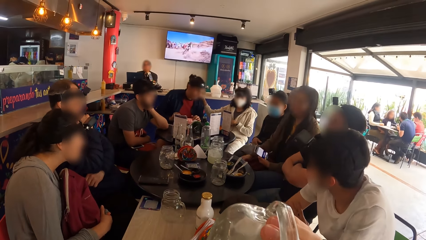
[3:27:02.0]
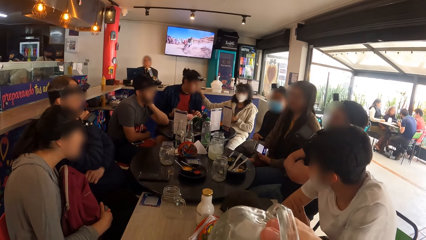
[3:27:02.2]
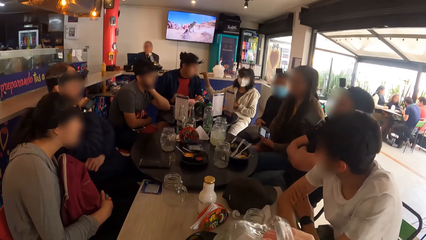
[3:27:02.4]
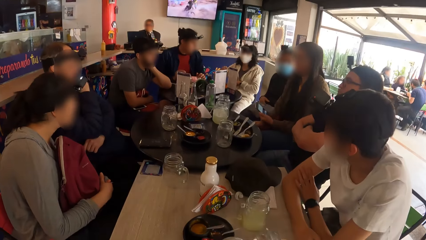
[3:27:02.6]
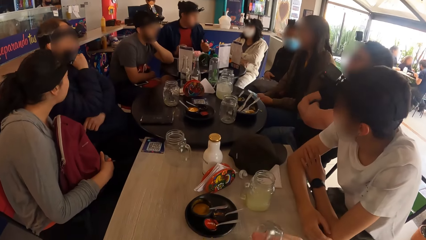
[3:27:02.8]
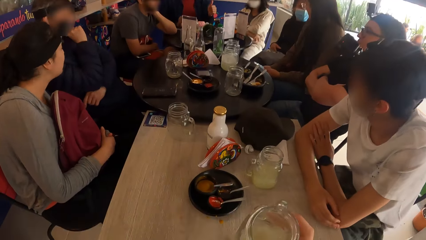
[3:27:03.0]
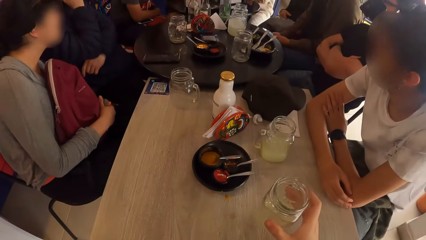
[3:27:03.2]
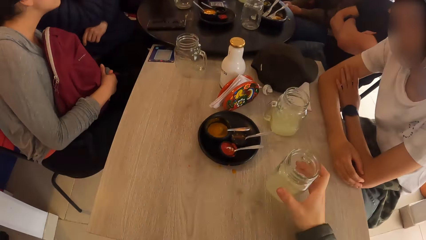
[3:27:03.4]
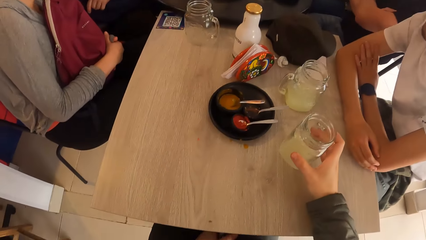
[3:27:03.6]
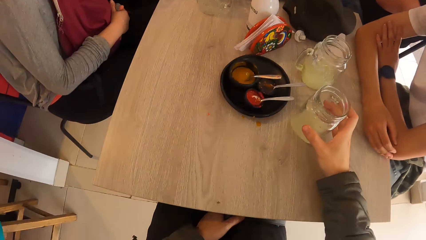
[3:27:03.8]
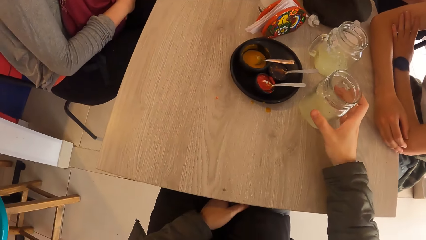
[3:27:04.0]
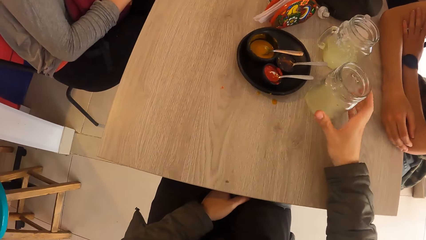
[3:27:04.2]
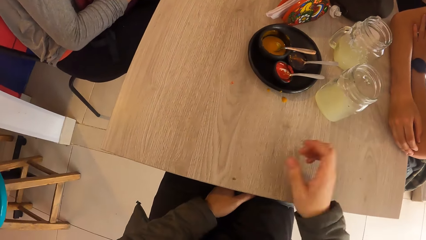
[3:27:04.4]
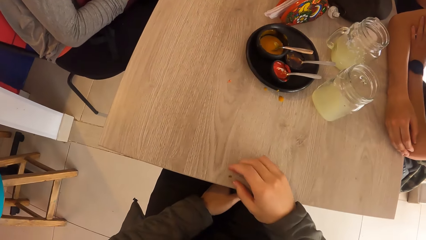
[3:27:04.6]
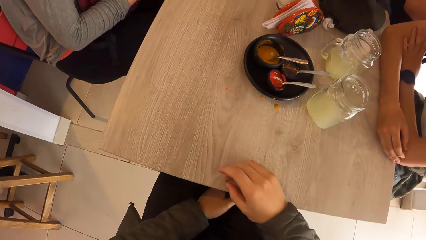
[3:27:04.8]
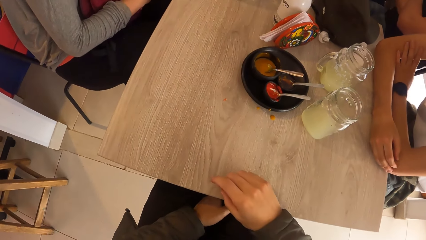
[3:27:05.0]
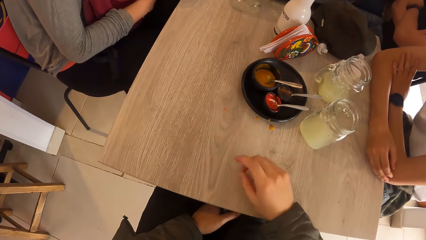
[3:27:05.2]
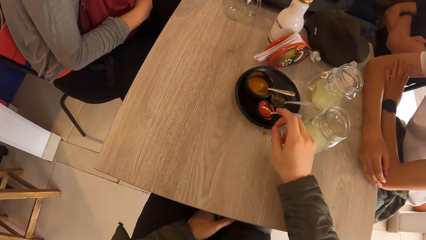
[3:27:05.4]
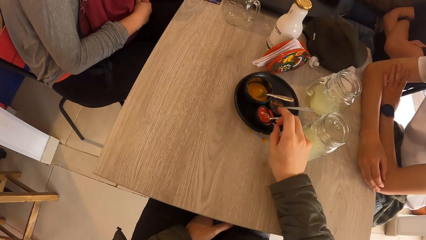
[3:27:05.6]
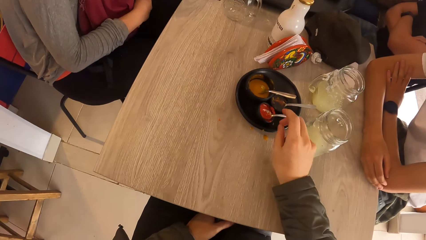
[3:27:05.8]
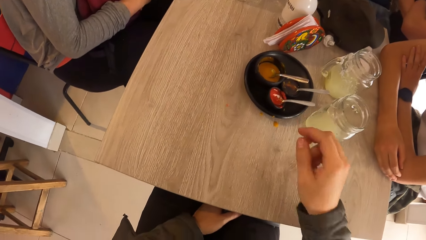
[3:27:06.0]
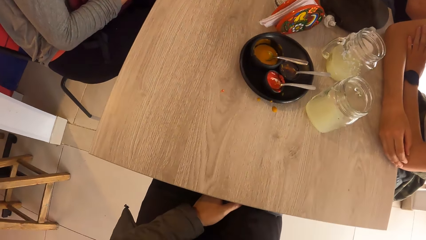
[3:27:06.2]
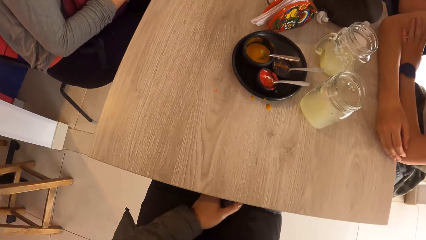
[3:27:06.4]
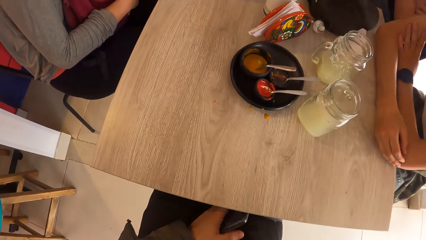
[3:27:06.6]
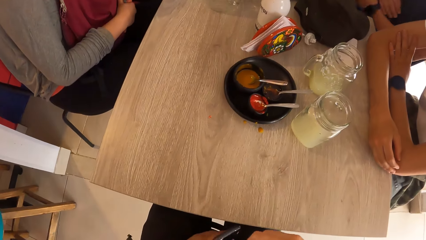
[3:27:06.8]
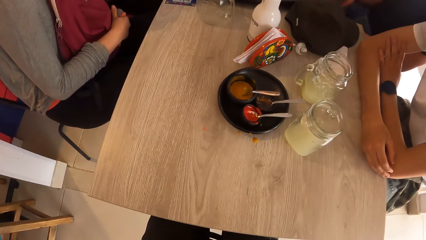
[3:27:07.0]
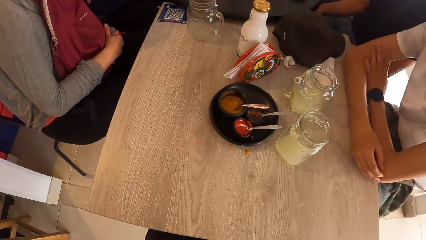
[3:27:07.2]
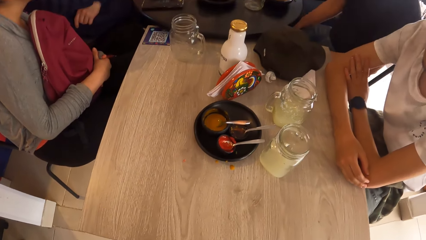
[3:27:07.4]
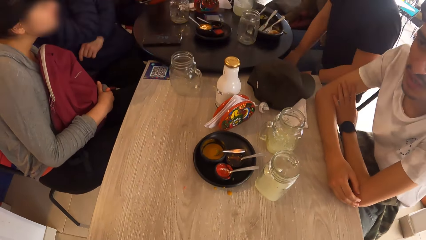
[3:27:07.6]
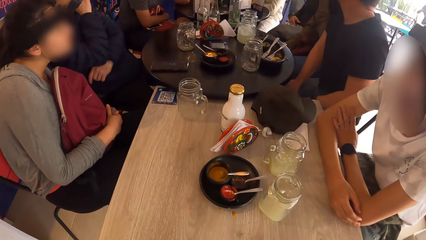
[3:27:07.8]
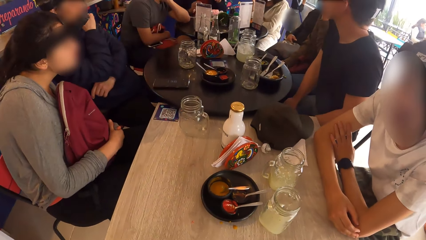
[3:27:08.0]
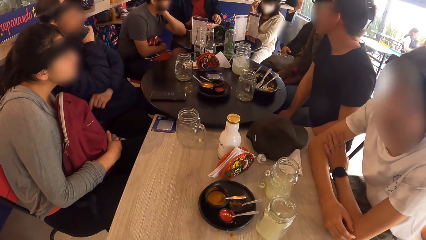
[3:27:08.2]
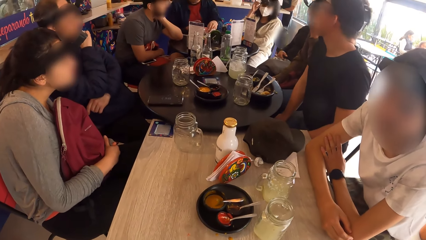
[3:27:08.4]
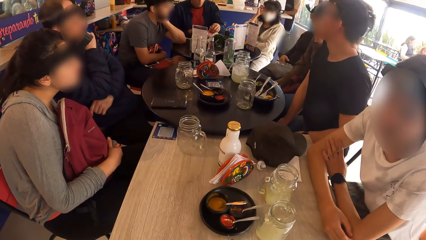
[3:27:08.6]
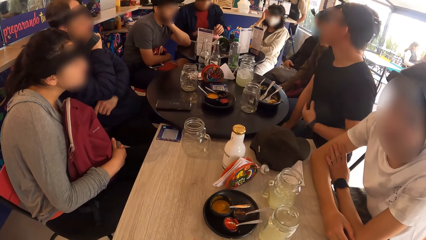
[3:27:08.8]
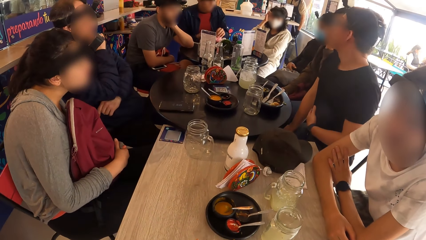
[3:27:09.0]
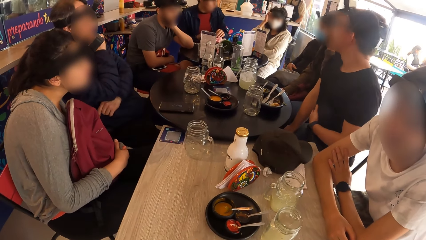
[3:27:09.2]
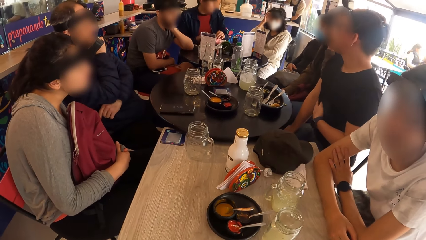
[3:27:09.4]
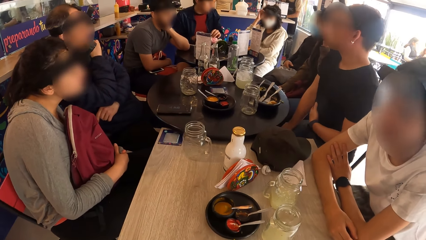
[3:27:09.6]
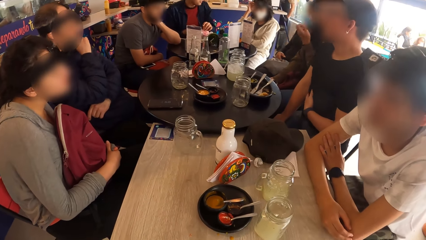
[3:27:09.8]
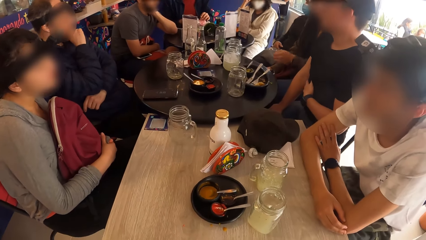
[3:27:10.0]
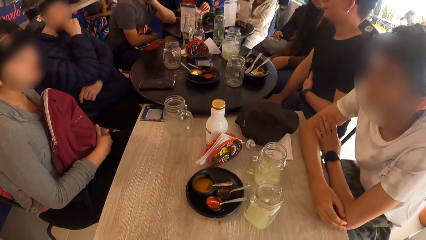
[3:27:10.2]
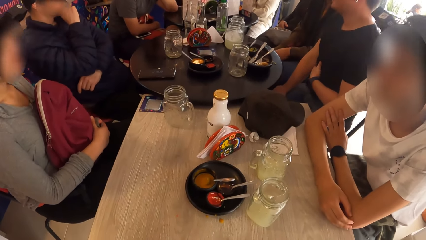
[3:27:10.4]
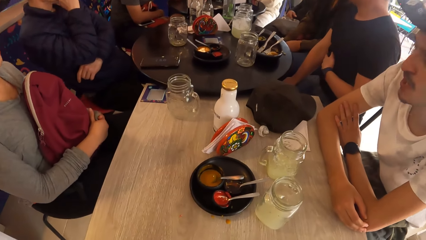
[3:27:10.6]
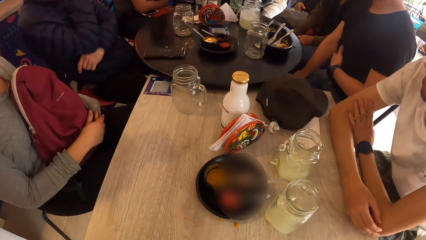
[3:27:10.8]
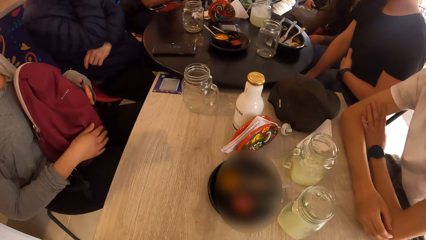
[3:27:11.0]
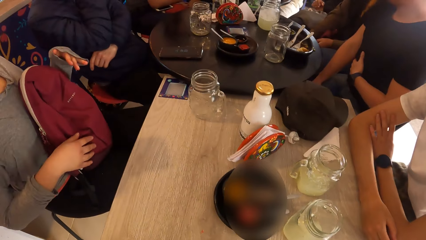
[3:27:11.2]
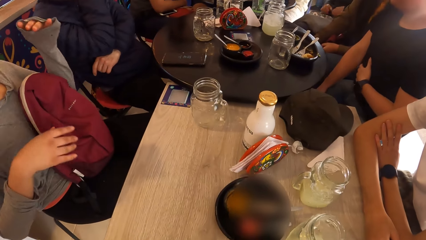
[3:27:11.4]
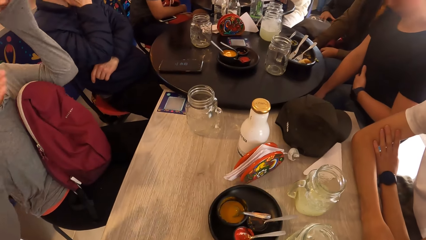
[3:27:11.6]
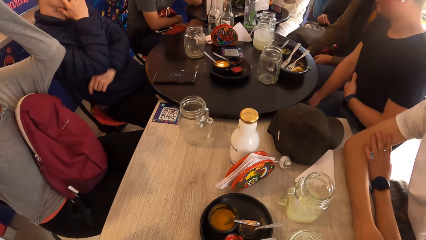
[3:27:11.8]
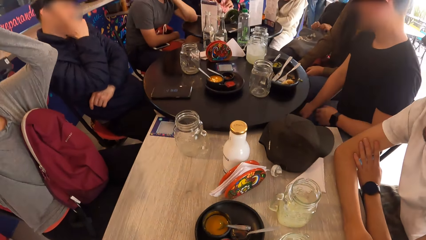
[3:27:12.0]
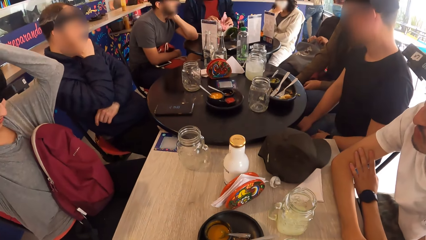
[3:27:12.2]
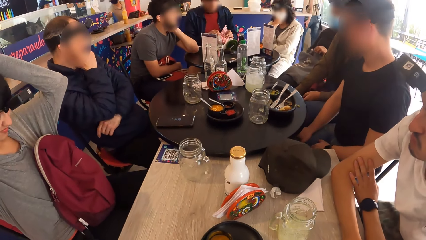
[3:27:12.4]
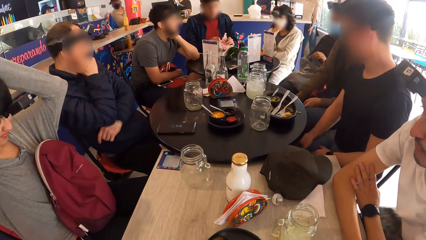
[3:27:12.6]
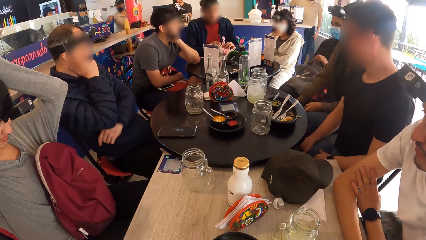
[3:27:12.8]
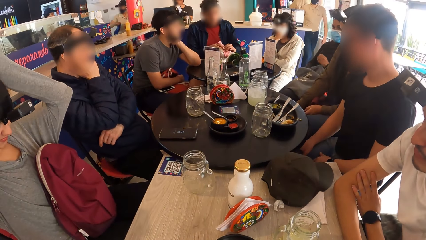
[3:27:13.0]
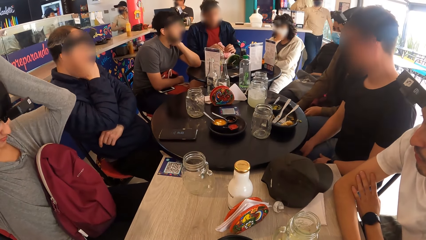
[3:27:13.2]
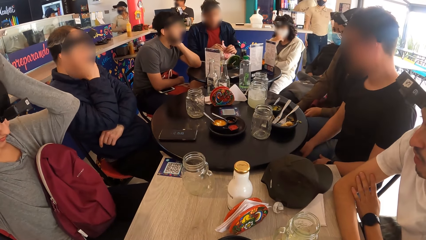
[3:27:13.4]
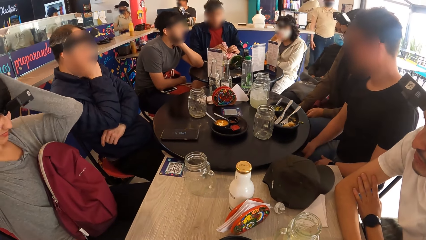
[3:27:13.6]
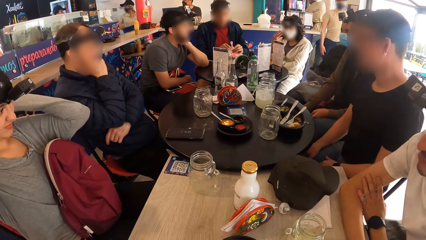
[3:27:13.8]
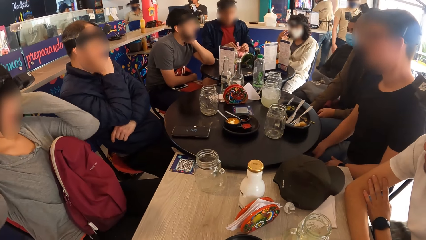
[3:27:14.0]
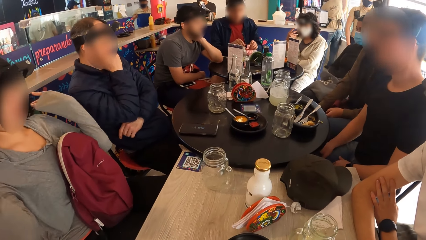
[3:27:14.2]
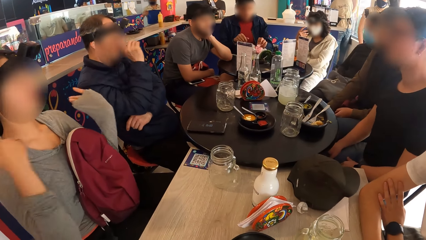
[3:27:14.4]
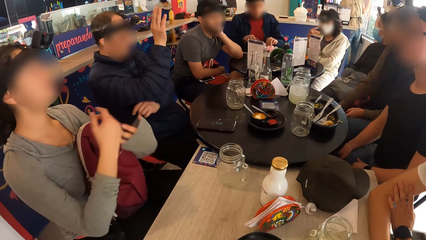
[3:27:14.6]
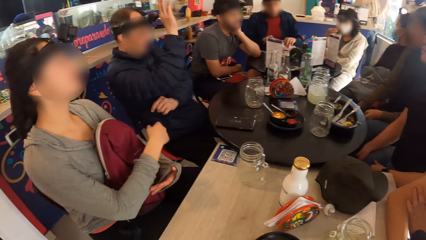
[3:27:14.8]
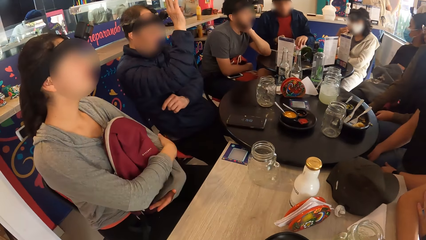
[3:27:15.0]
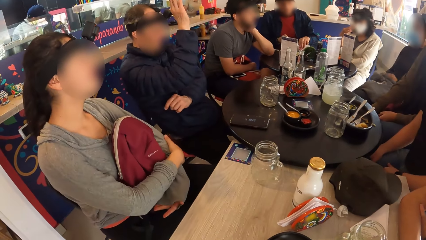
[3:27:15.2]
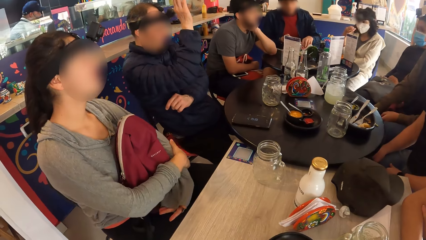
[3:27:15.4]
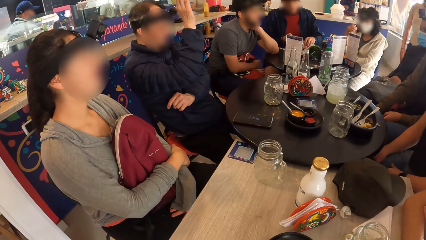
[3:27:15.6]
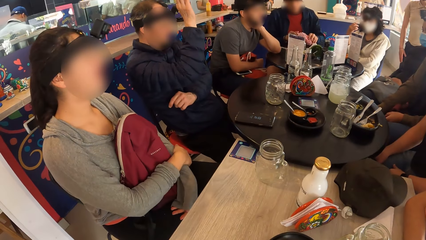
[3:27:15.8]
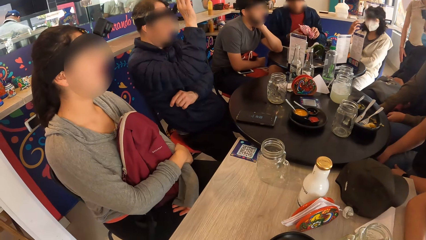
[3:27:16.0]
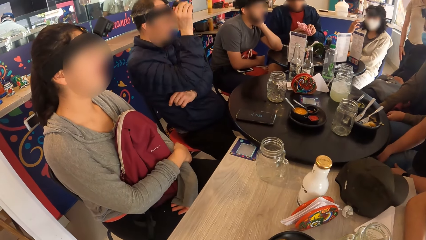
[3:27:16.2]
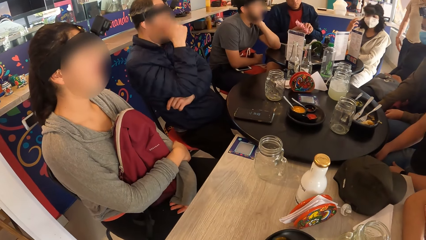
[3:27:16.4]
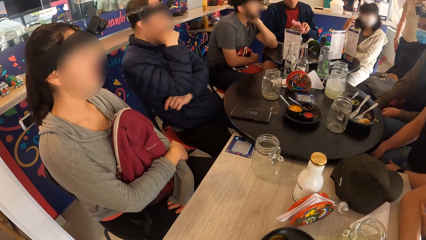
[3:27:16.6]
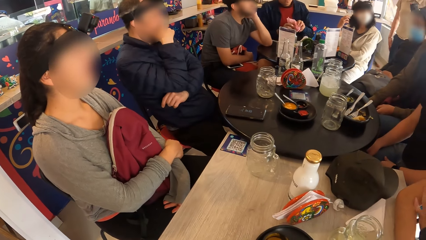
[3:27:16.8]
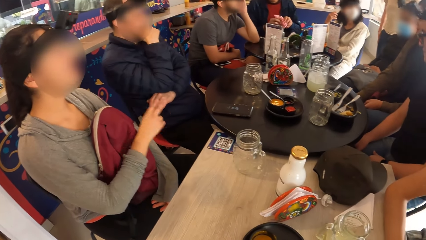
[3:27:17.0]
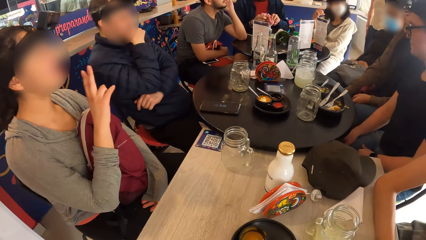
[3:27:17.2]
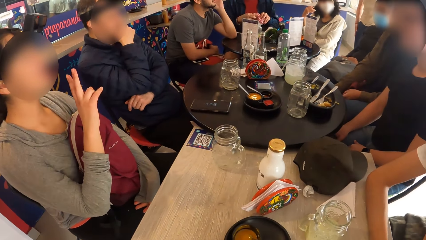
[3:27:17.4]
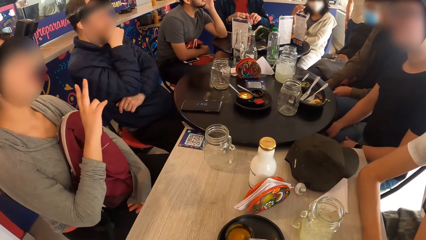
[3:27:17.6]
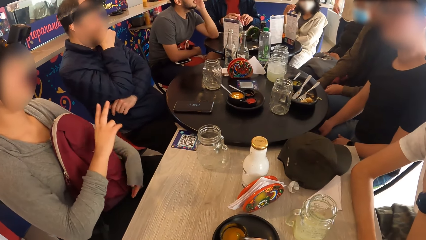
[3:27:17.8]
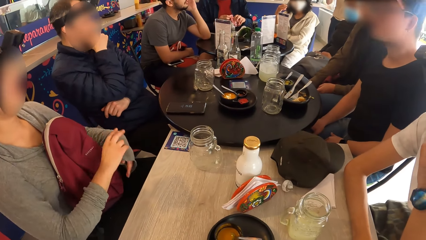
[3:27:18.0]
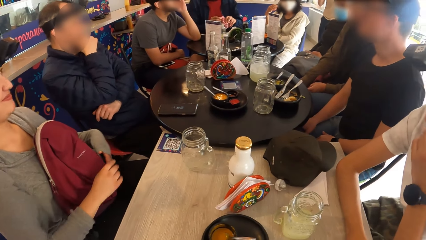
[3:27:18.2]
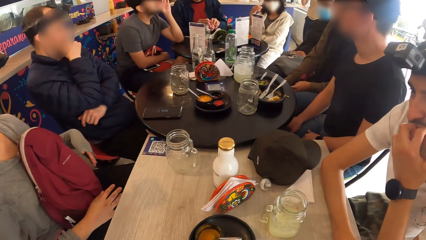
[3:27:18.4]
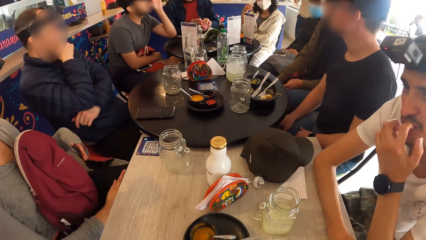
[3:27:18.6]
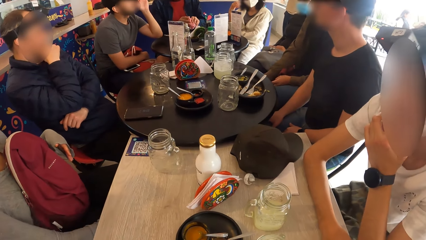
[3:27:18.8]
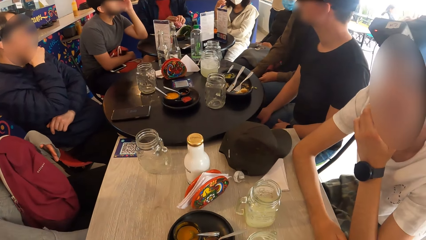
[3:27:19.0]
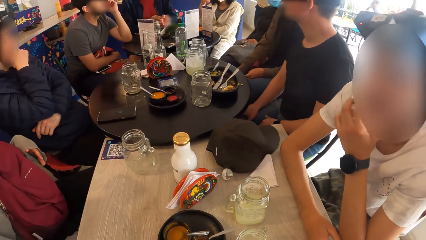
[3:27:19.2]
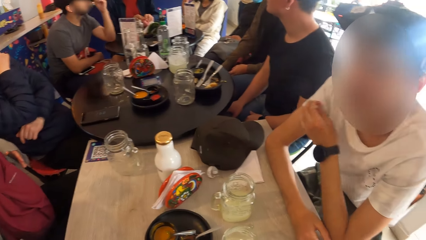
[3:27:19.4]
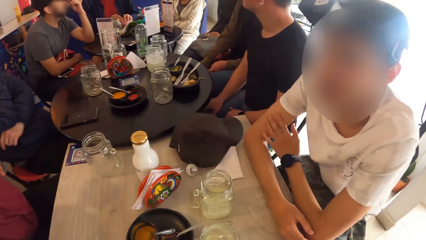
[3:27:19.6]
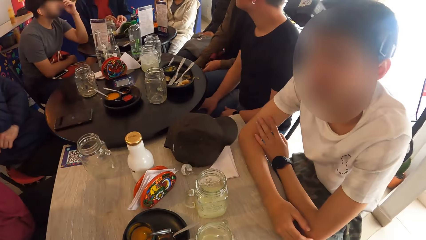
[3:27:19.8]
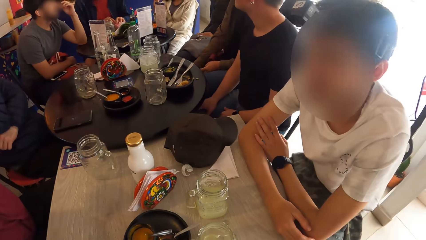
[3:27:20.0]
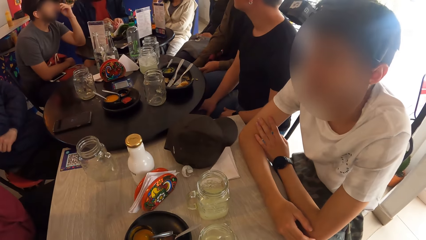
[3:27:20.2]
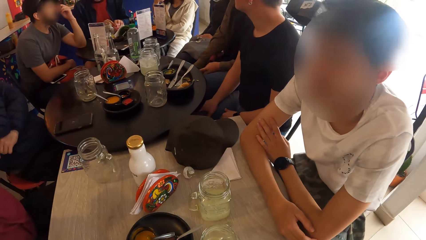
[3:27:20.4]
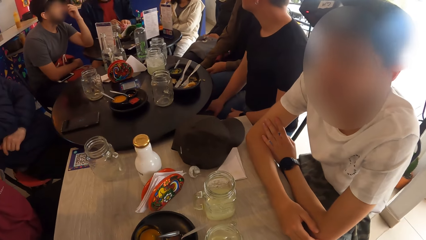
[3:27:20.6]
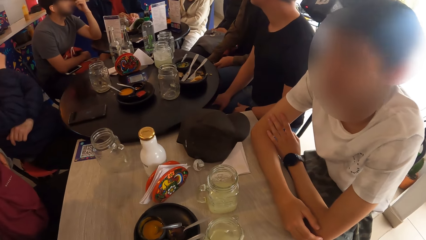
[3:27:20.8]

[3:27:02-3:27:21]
The camera wearer drinks from the glass. He drops the glass of juice on the table with his right hand. He picks up a stuffing from the table with his right hand and drops the stuffing on a plate with his right hand. A waiter cleans the floor with a mop in both hands. The camera wearer looks around. A man rubs his shirt with his left hand. Another man opens the napkin with both hands.
